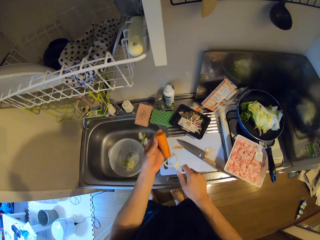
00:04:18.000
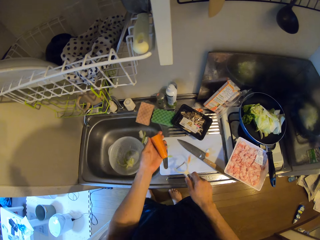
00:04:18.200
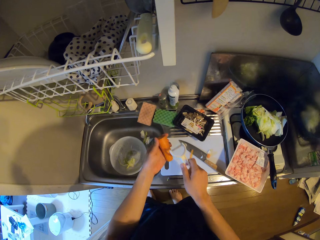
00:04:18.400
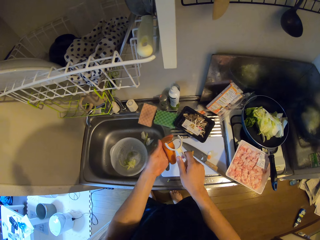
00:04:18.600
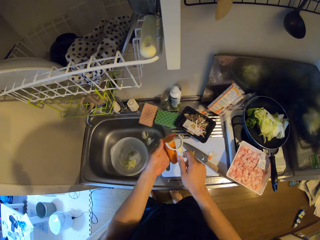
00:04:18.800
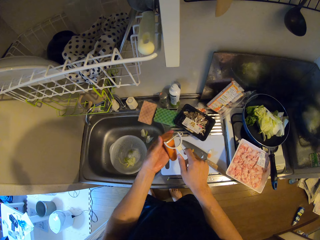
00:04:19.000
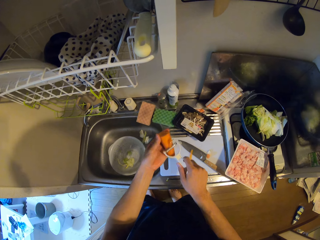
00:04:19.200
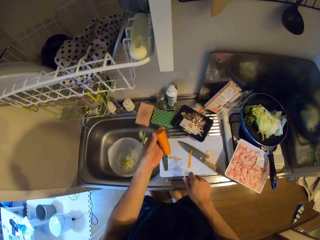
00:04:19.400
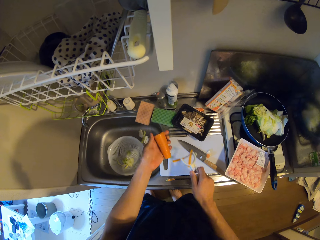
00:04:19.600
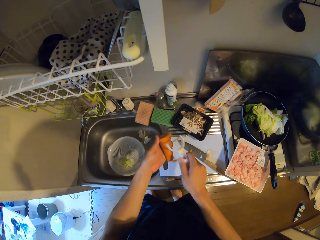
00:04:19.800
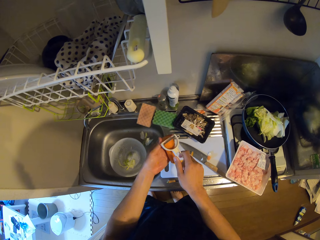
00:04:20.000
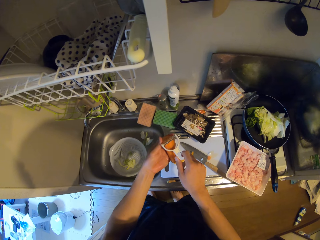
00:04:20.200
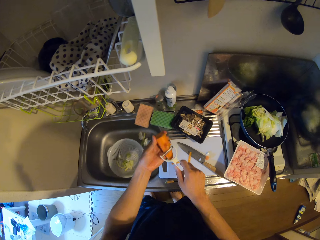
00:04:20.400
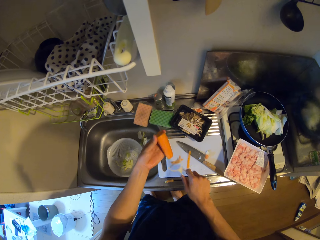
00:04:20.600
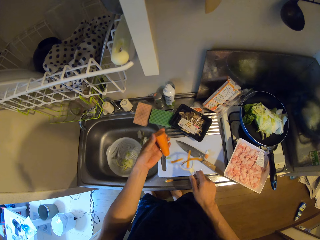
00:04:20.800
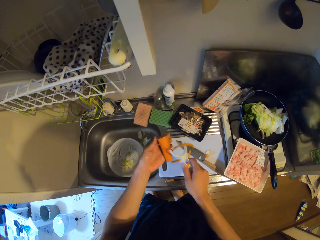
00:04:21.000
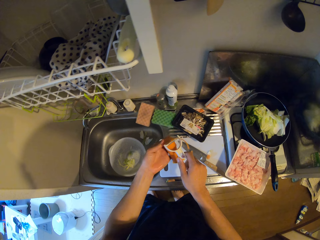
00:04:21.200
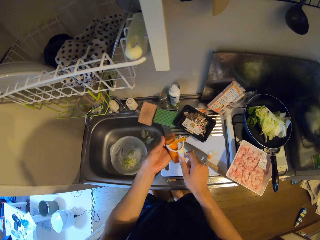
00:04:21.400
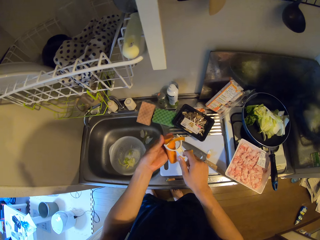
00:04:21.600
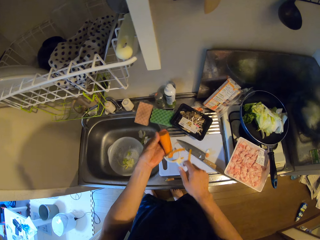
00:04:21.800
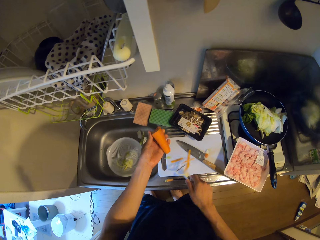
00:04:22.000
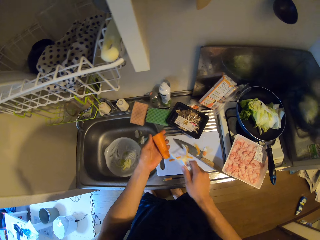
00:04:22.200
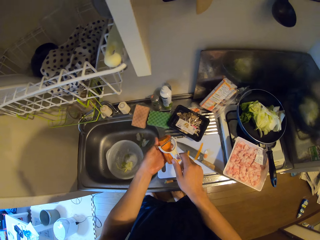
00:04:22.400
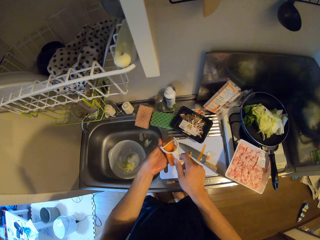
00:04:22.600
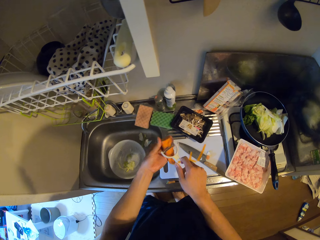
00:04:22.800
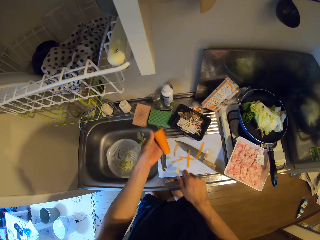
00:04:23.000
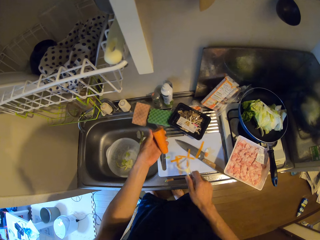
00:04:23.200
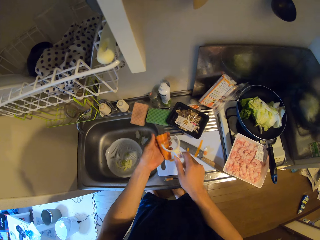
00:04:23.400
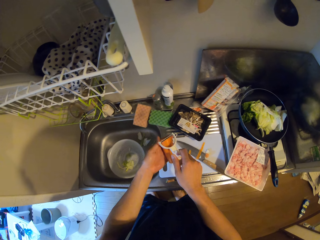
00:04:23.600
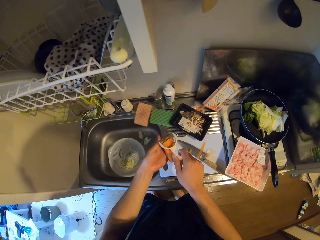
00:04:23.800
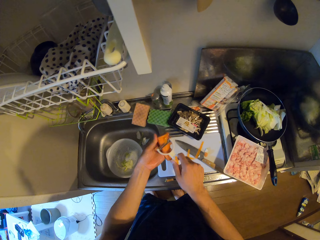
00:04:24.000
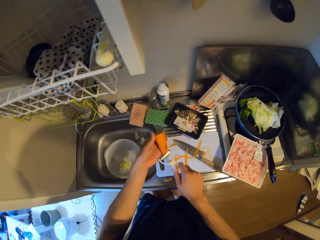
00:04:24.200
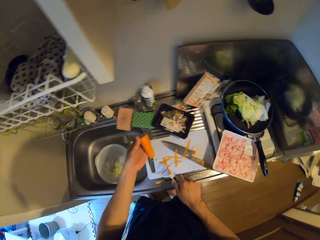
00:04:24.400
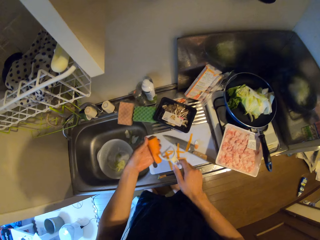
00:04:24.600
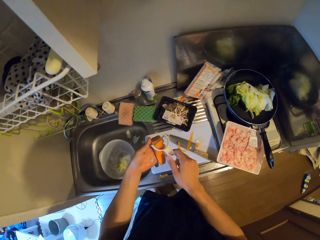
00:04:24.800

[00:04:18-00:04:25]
The camera wearer peels off the carrot skin with a peeler.

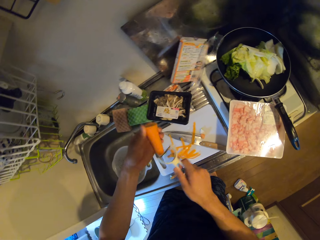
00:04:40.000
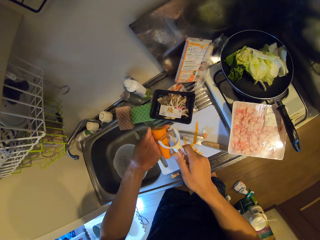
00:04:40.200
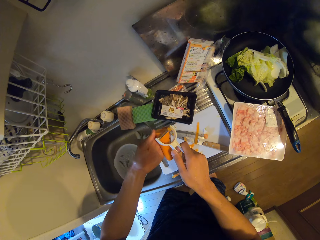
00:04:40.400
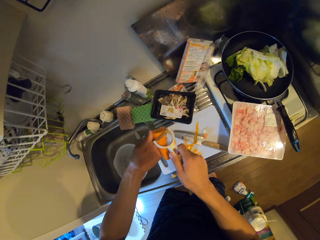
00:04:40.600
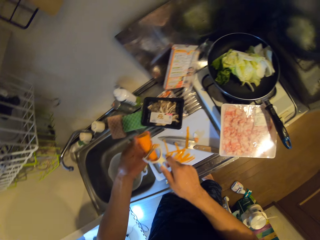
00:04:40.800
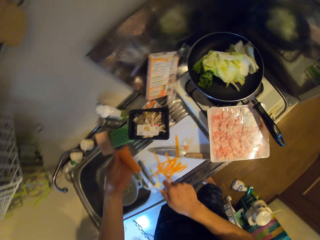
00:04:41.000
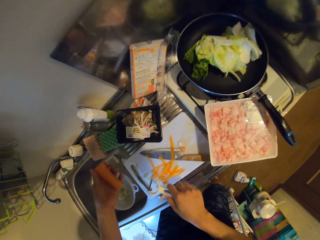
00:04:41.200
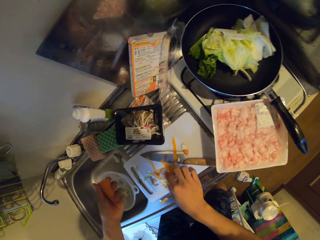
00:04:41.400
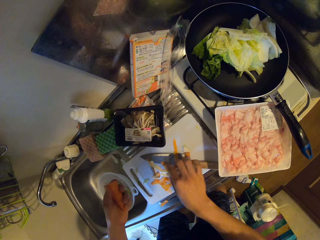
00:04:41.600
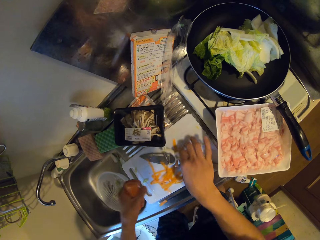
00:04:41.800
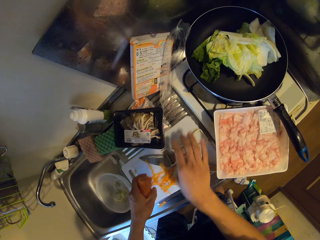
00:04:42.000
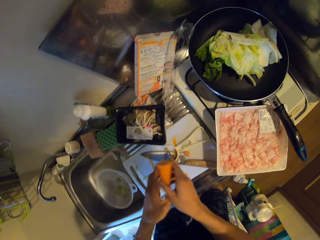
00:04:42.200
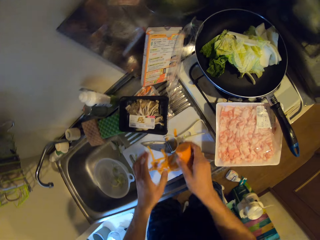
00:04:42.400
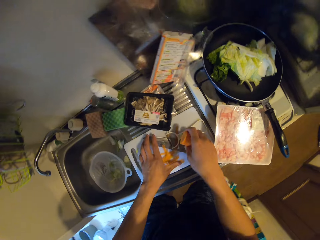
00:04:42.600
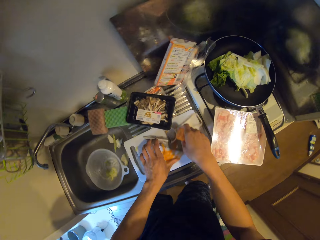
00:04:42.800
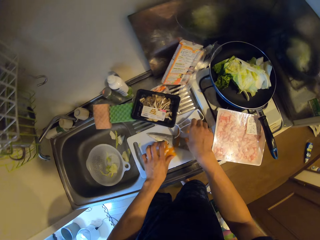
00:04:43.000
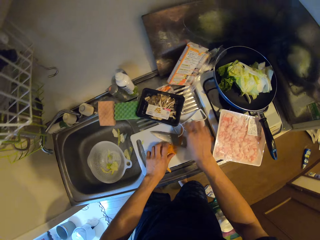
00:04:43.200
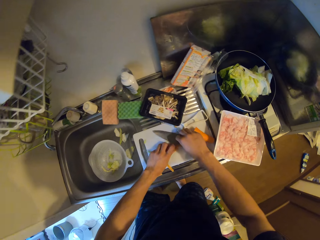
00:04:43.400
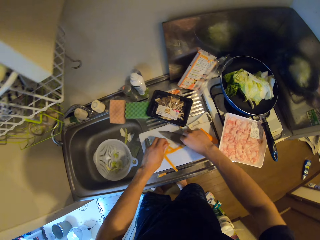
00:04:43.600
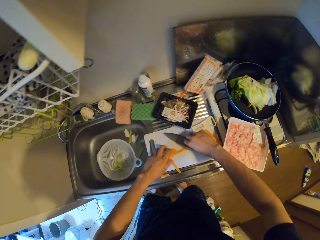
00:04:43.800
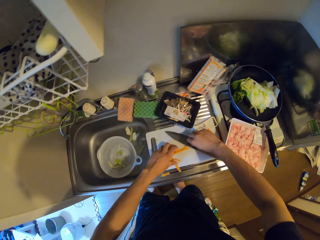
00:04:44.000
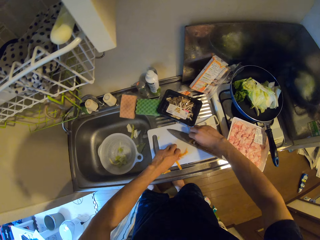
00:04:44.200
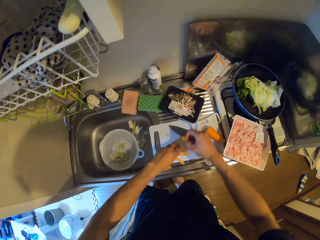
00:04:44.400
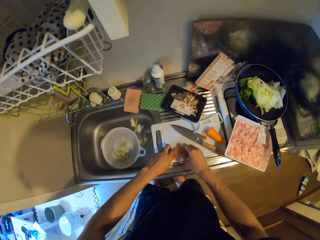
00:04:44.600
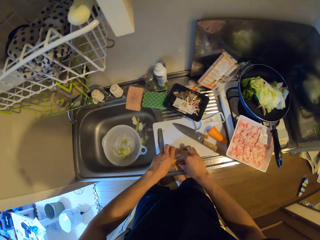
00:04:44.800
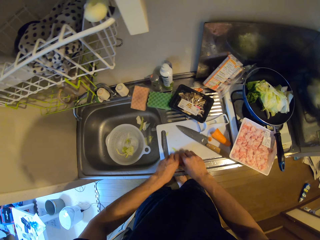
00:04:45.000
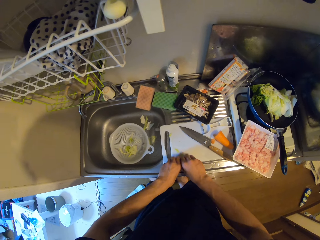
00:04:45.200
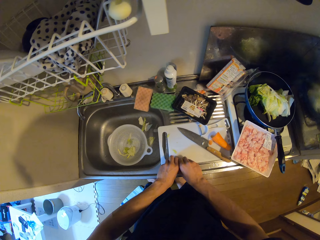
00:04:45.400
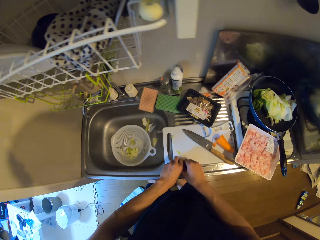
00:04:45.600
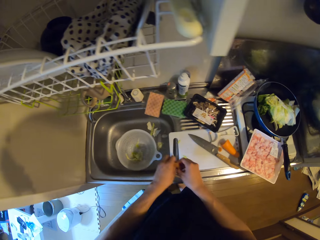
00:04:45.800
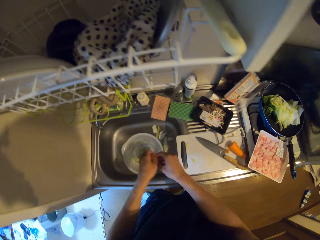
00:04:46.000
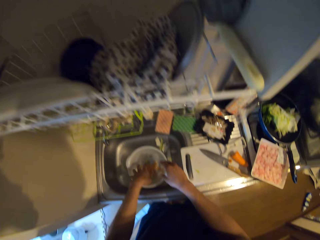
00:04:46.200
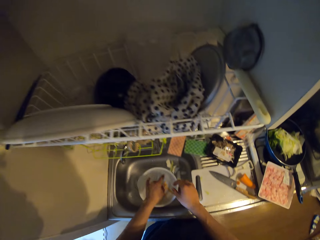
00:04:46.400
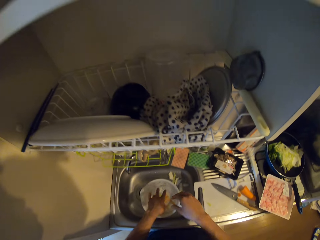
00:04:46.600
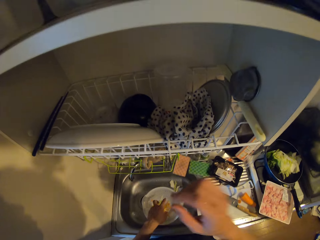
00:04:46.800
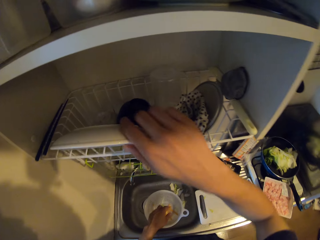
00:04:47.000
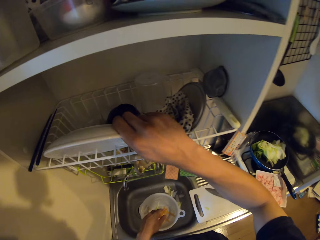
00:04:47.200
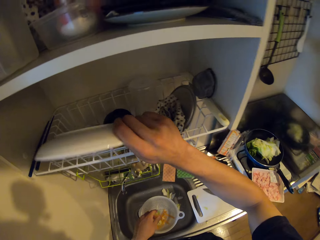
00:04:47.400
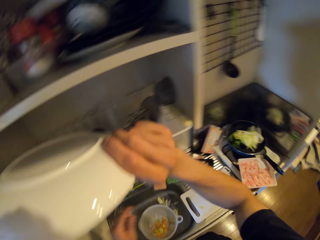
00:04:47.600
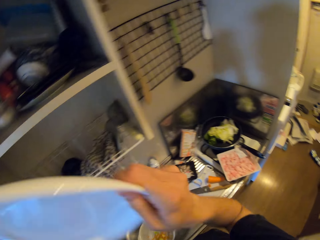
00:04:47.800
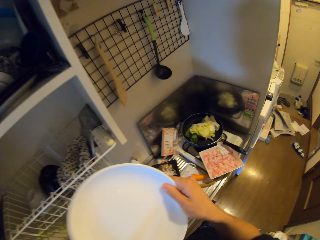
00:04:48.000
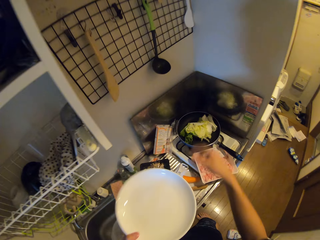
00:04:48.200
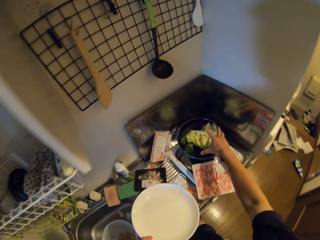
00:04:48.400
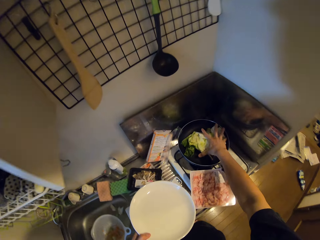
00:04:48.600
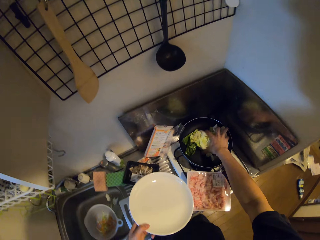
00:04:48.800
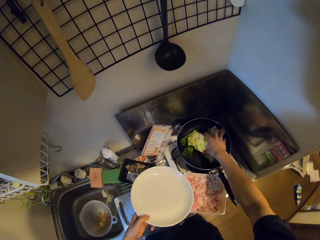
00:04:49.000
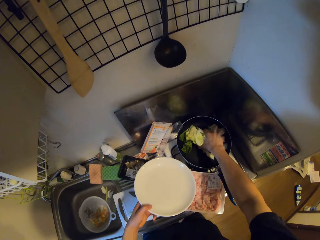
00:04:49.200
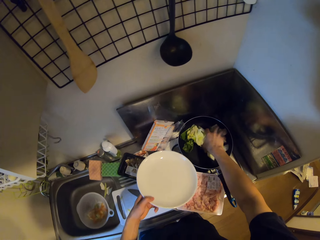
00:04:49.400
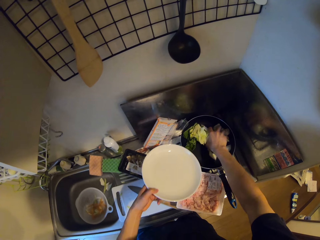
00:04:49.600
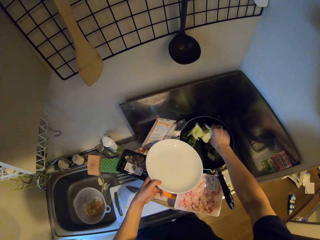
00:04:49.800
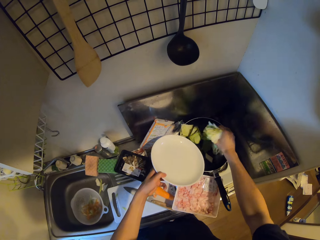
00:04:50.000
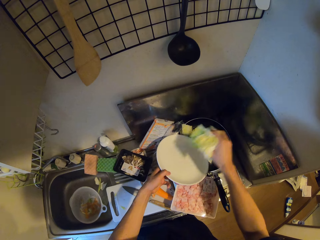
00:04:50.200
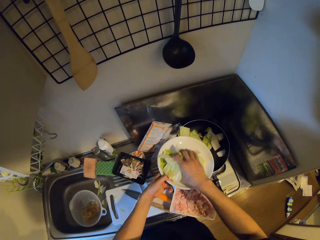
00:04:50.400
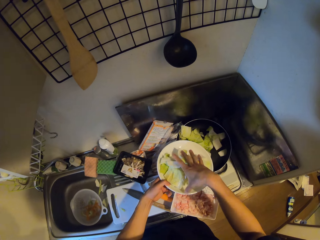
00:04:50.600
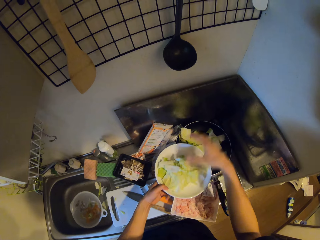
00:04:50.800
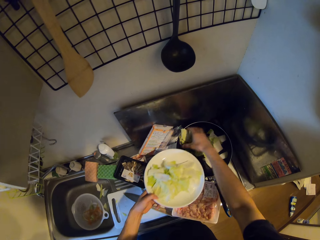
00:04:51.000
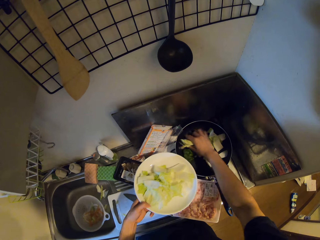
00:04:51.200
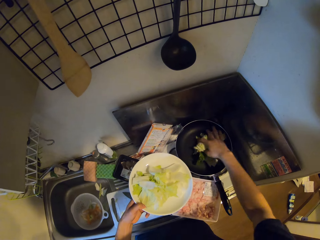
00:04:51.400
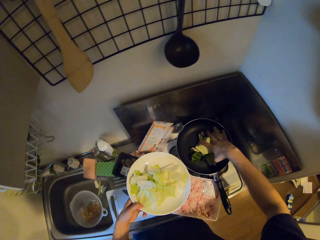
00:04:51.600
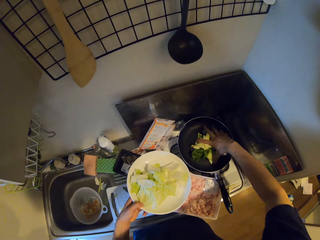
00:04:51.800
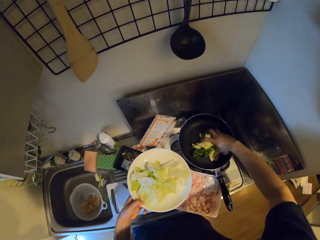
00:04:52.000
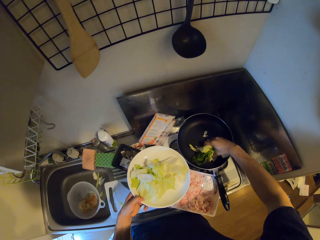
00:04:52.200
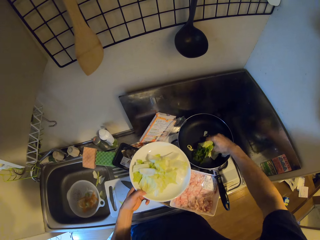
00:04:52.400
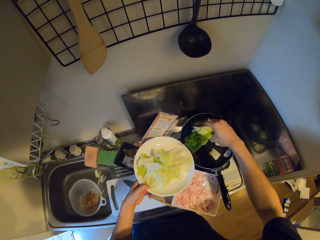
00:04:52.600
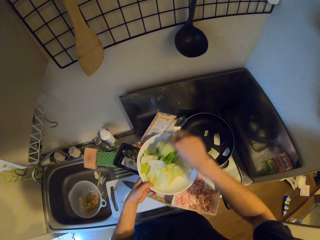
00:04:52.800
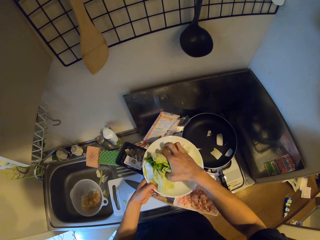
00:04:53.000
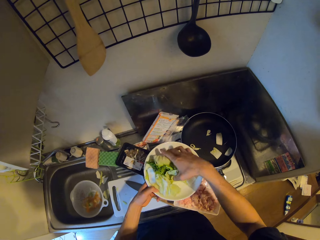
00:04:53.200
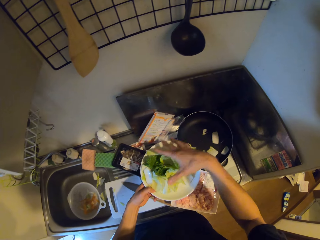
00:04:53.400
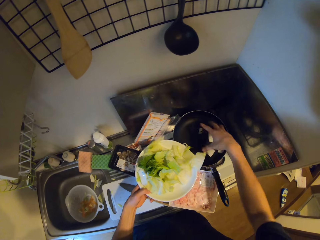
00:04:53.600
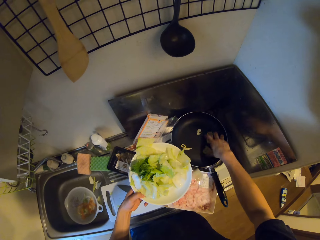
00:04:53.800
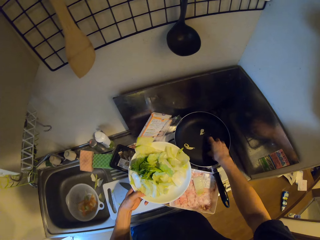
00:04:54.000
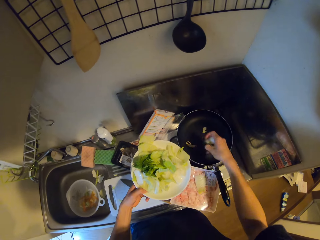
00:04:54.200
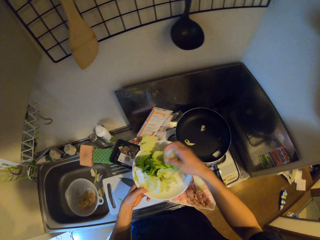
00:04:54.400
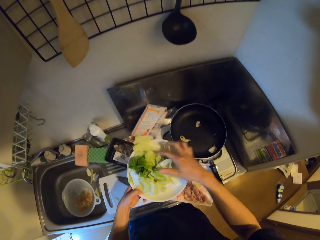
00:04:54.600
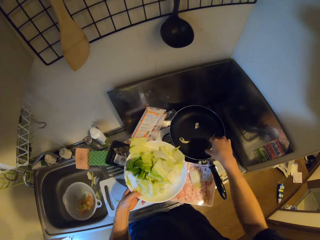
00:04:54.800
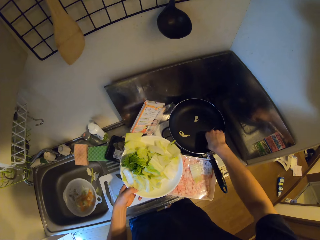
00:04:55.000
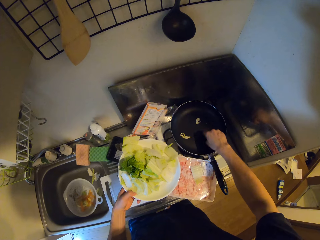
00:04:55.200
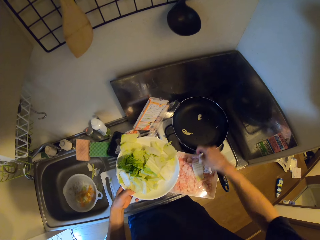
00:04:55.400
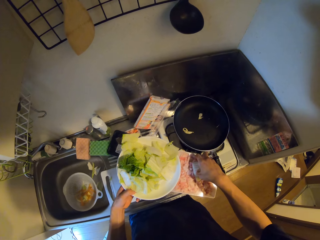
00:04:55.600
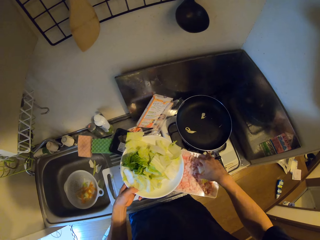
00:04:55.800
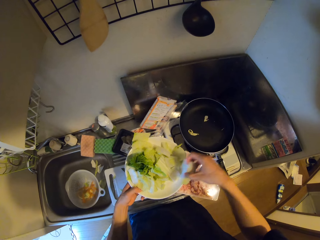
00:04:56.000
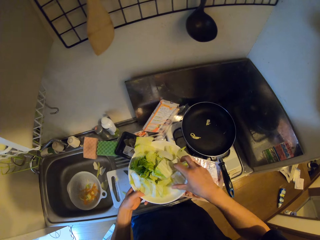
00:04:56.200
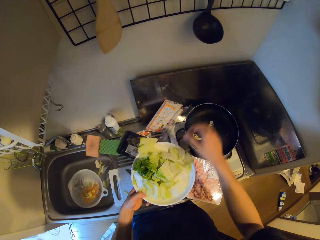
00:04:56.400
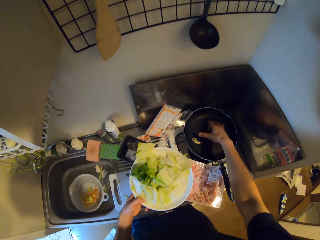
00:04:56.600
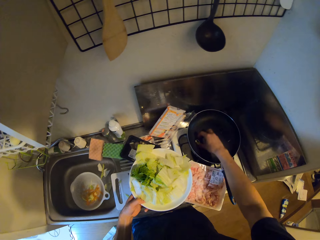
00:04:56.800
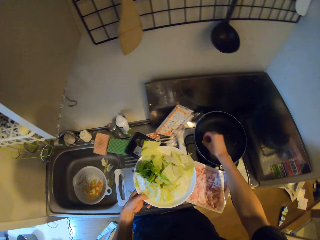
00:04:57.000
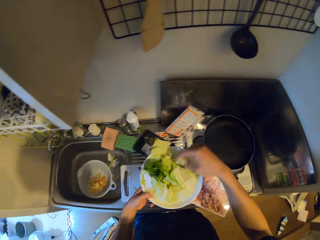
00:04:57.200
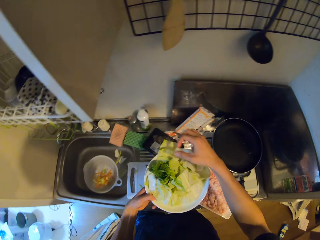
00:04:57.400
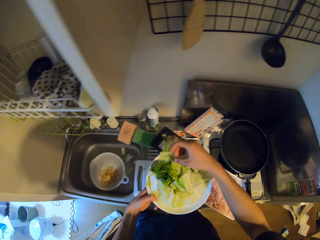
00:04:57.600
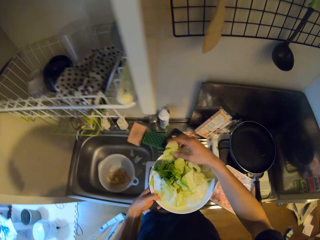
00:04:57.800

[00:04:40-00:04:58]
The camera wearer puts the vegetable scraper on a cutting board. They pass the carrot from right to left. They pick the carrot skin and put the carrot on the cutting board. They put the carrots inside a sieve in the sink. They pick up a plate from the dish rack. They pick cabbage. They move vegetables from the frying pan into the plate. They put the cabbage in the plate. They pick the cabbage and put the cabbage in the plate. They pick the cabbage and put the cabbage in the plate. They pick the cabbage.
